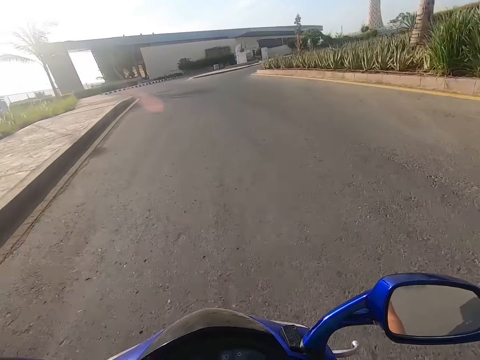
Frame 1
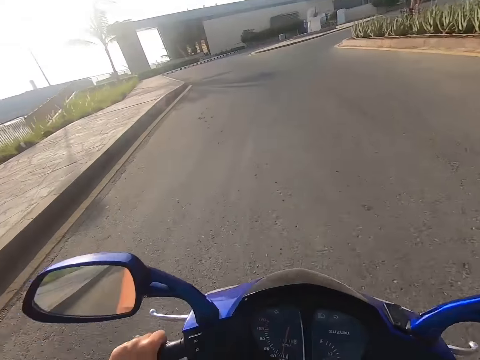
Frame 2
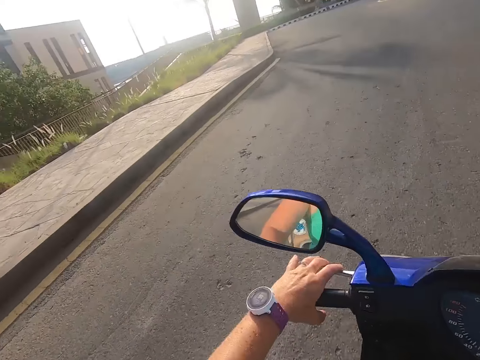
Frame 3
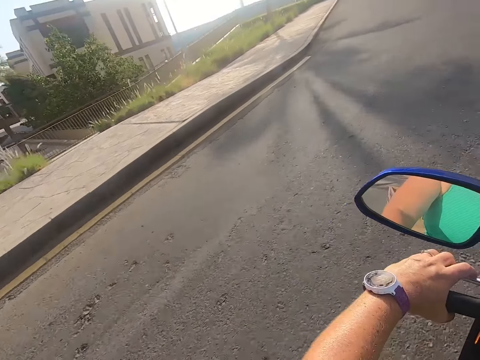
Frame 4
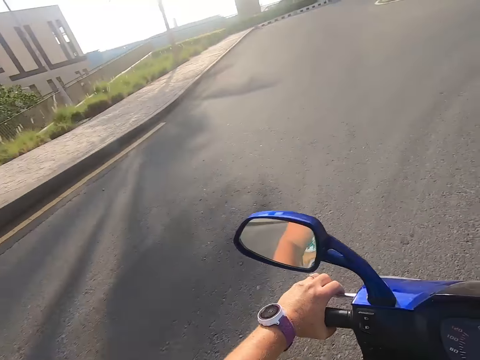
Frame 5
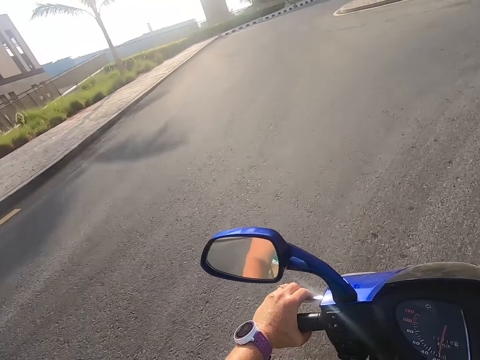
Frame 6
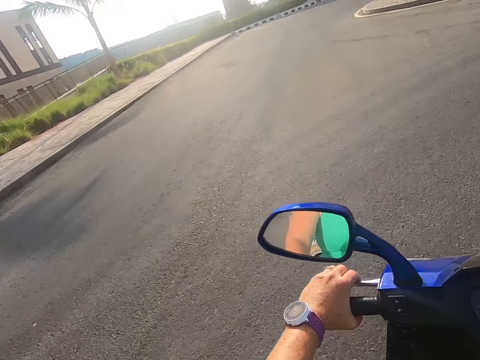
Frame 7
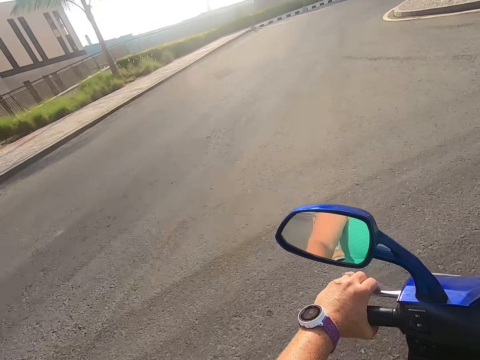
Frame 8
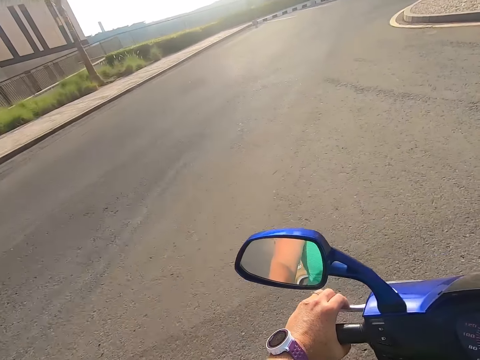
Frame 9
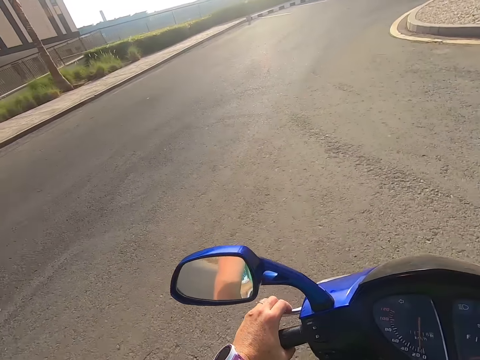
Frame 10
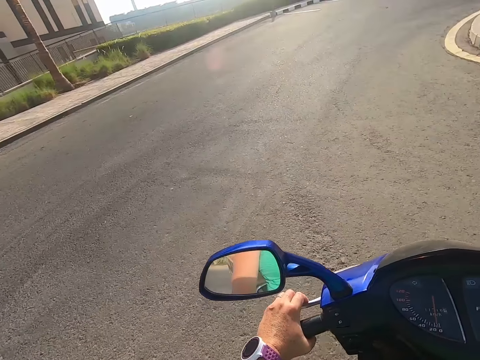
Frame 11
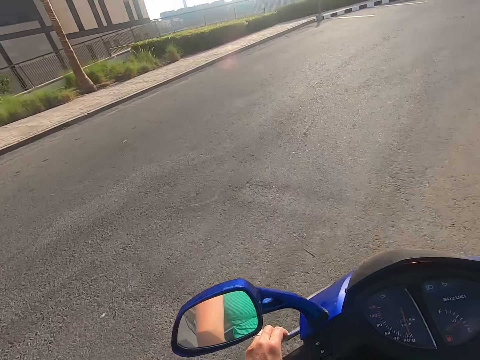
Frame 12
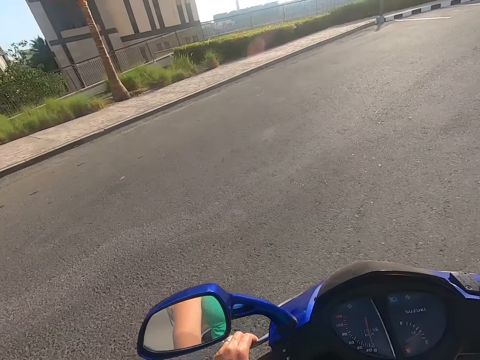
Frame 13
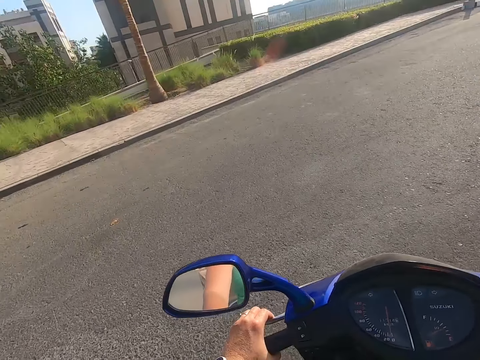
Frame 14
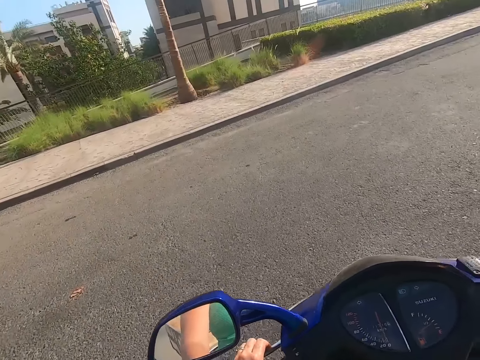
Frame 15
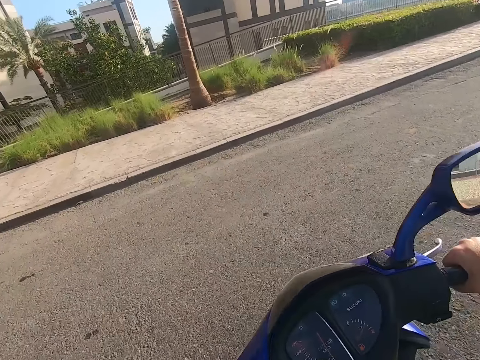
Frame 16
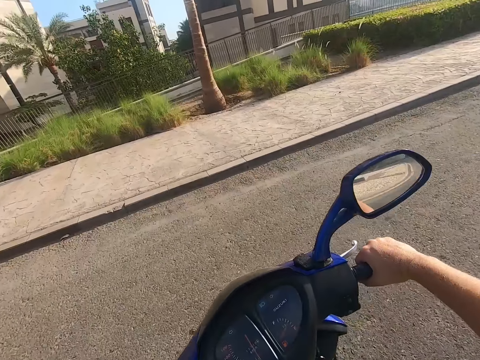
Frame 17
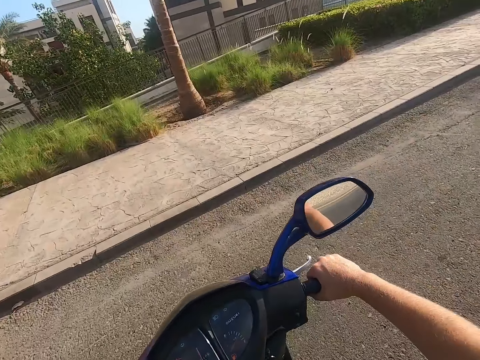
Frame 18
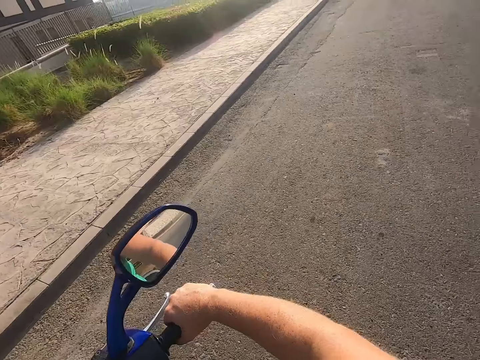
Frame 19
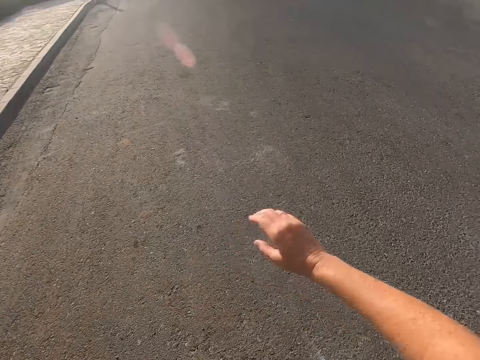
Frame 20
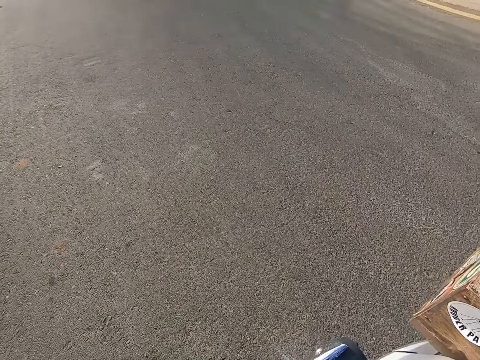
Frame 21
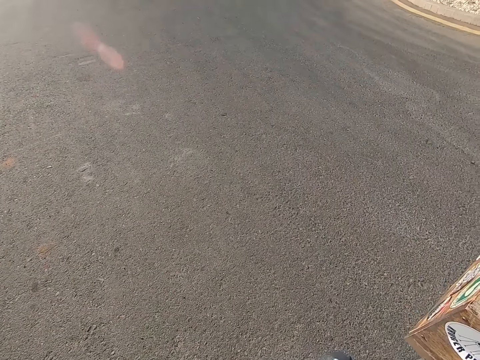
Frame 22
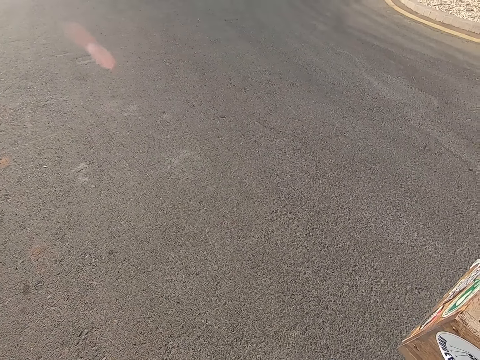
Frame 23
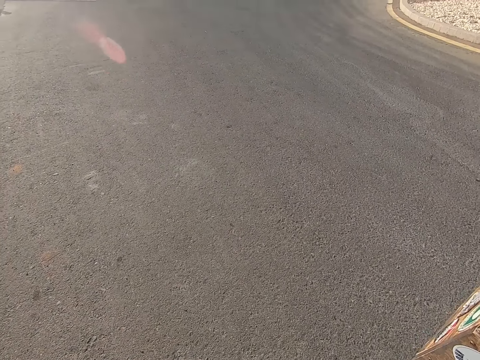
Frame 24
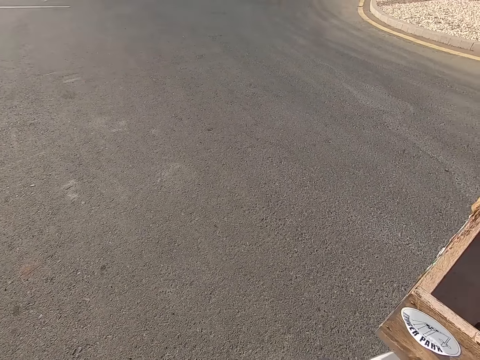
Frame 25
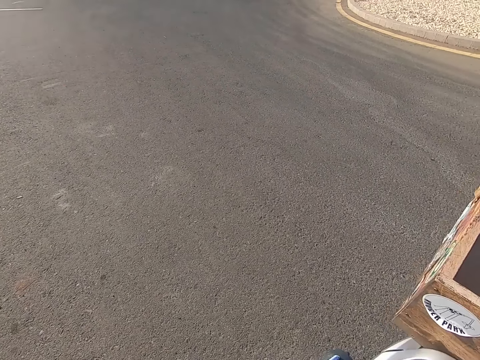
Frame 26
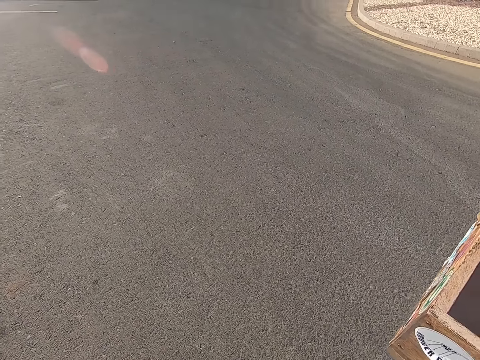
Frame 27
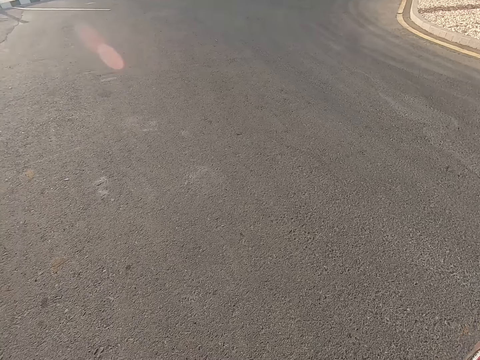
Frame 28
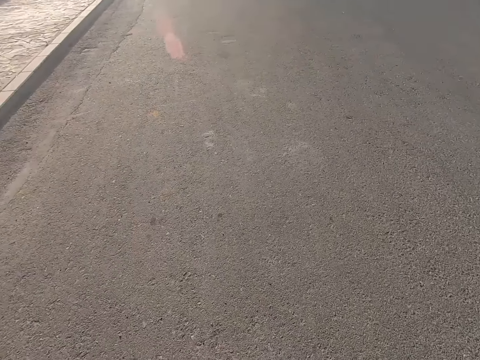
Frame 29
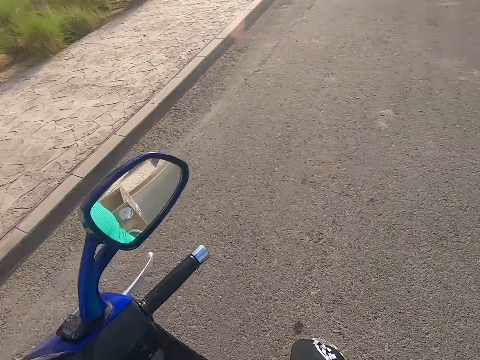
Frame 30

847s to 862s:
The camera wearer looks around the road. They stop the motorbike. They take the phone.

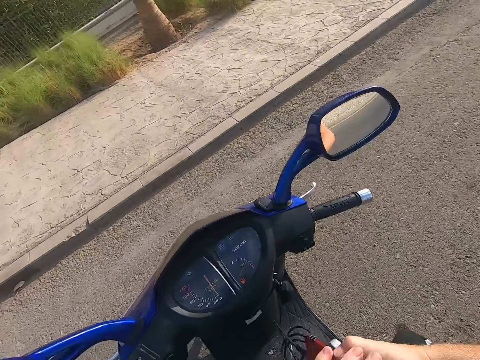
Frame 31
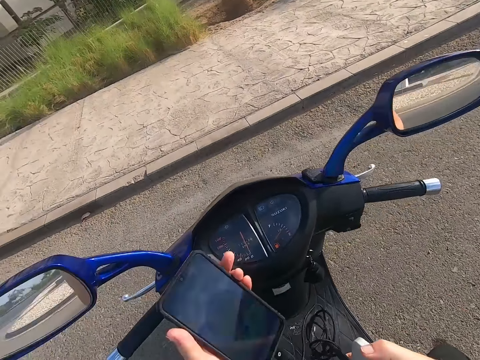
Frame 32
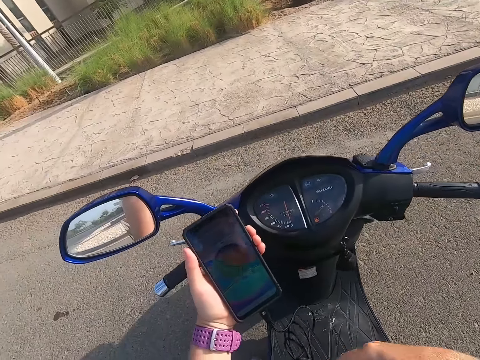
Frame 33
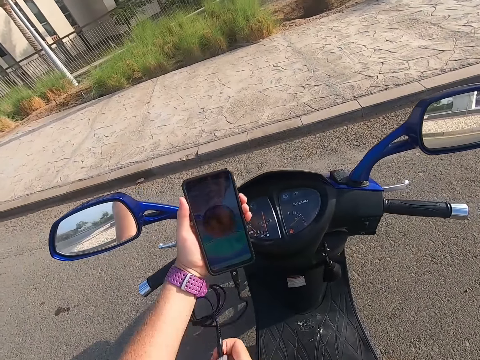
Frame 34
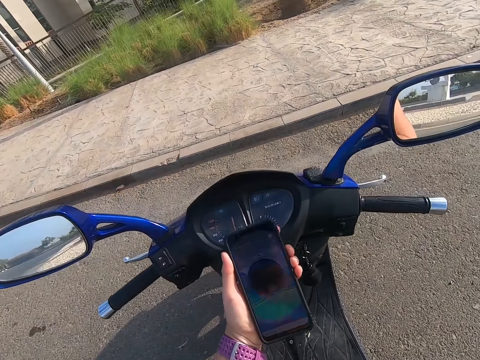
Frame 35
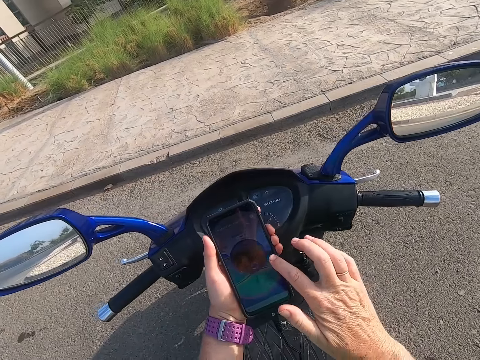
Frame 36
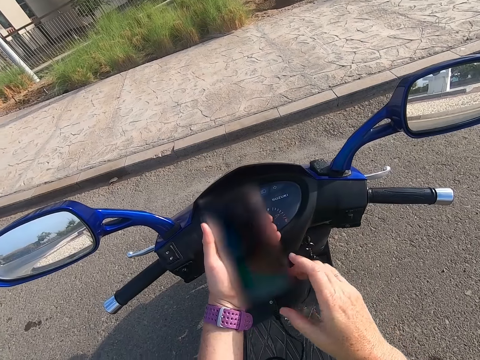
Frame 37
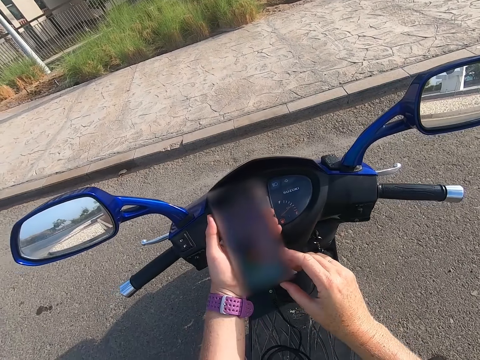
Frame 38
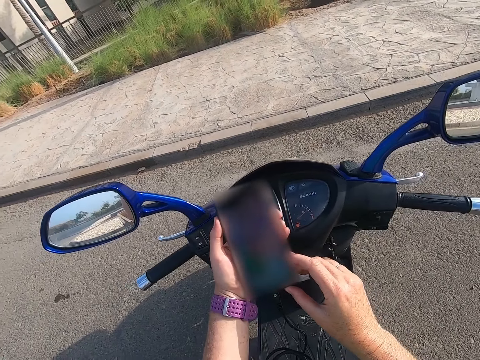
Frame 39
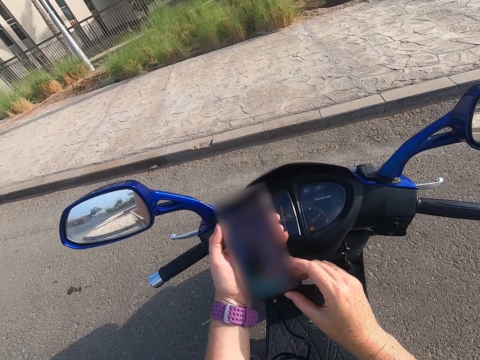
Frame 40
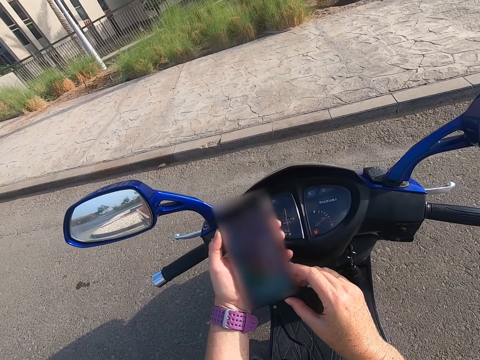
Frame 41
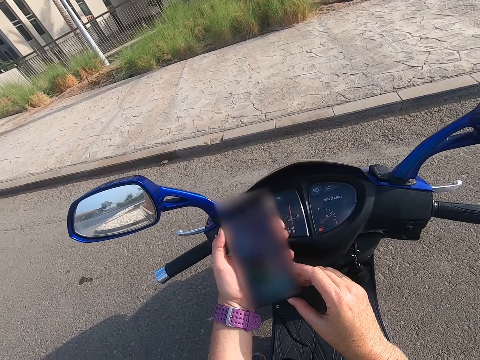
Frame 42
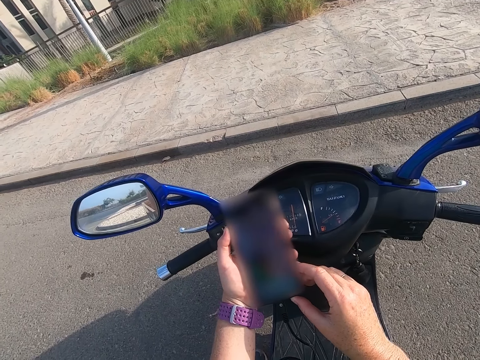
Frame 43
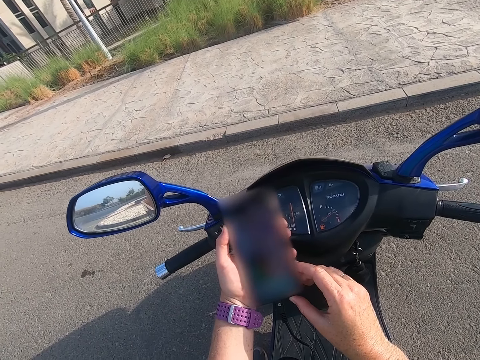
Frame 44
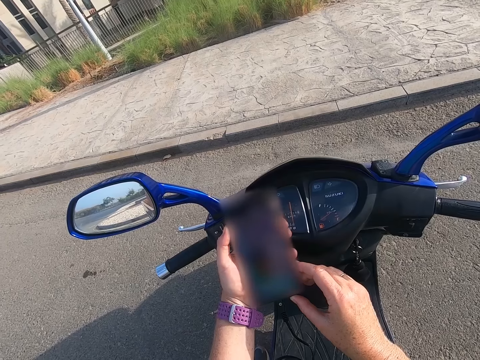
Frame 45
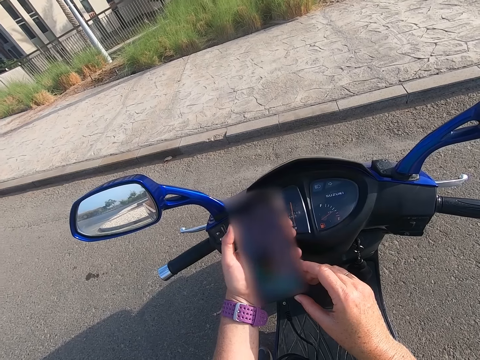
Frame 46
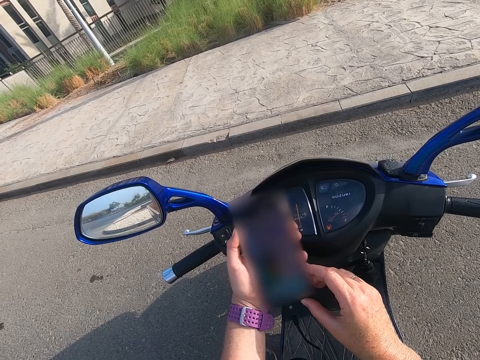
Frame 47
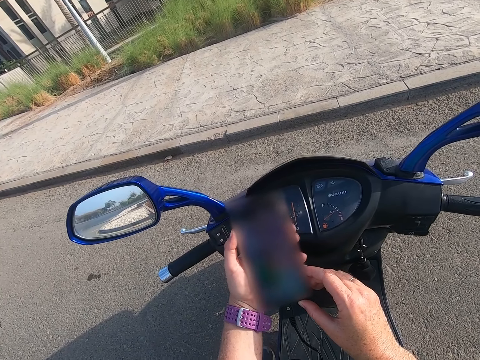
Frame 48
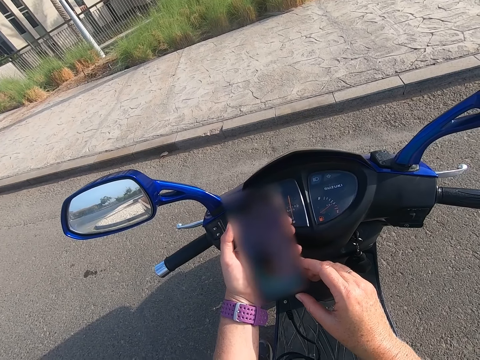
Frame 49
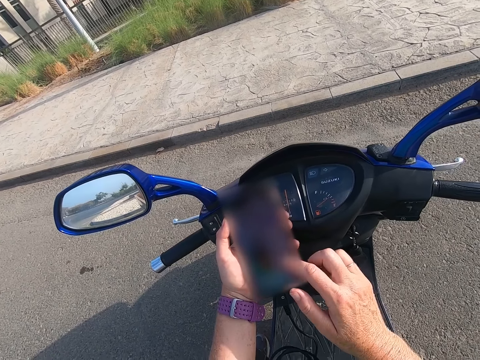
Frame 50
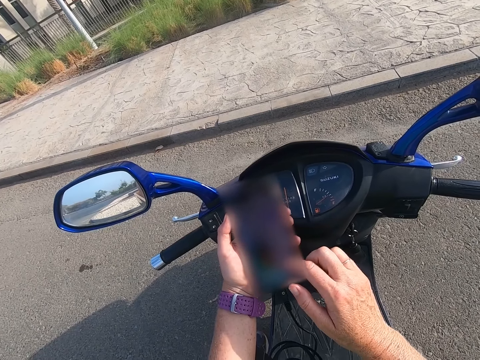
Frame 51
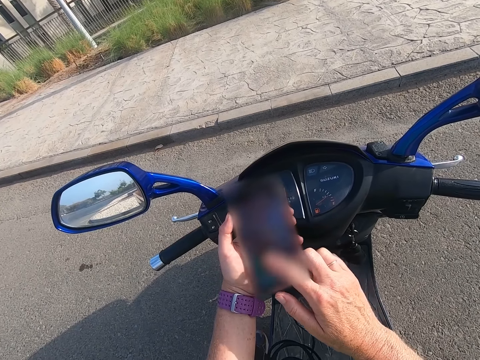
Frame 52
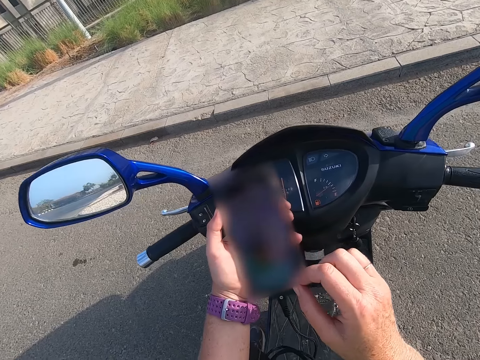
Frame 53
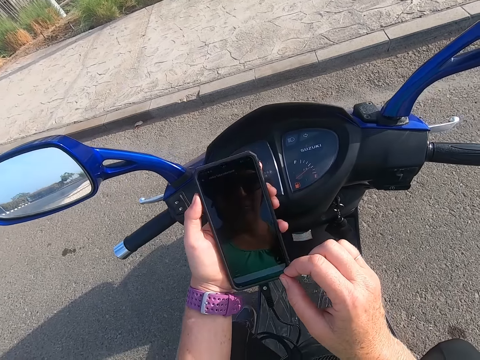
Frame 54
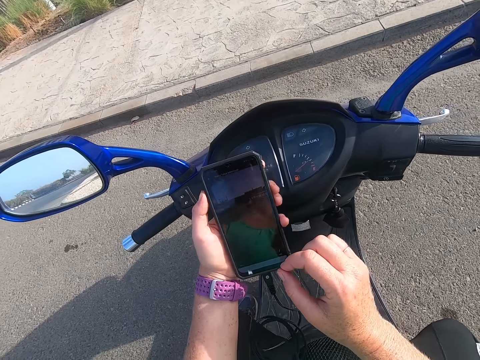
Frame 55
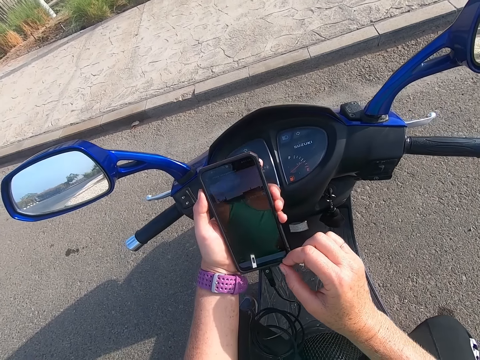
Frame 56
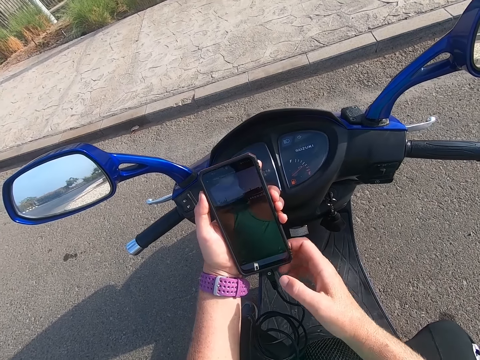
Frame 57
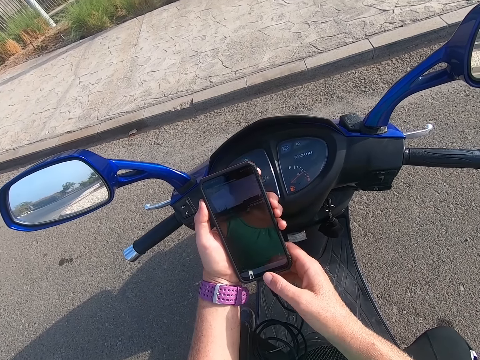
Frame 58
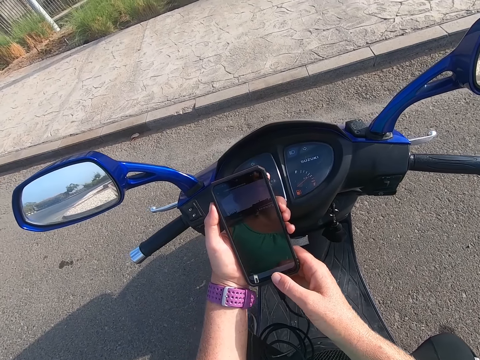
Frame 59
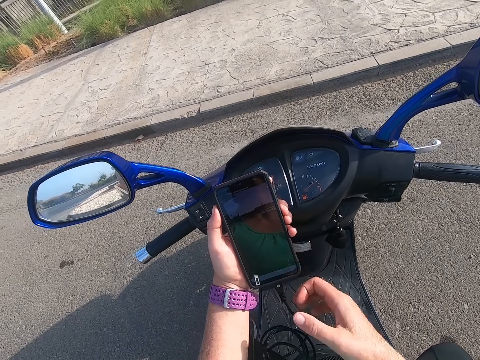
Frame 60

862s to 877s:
The camera wearer looks at the phone. They hold the phone. They scroll the phone. They look at the phone. They scroll the phone. They look at the phone.
